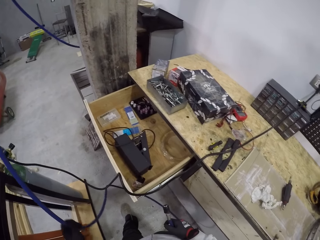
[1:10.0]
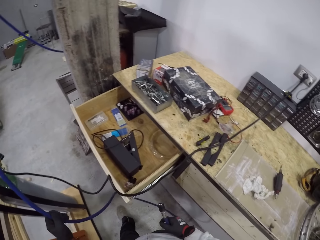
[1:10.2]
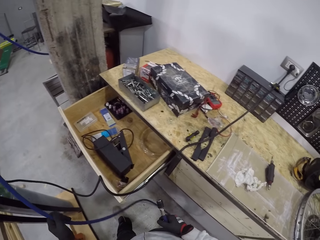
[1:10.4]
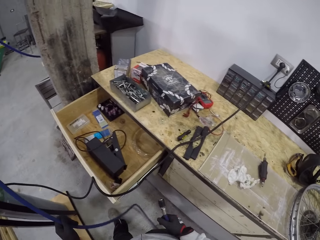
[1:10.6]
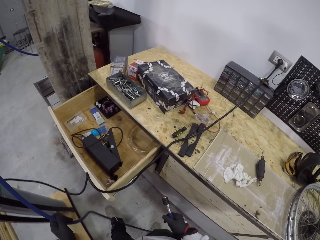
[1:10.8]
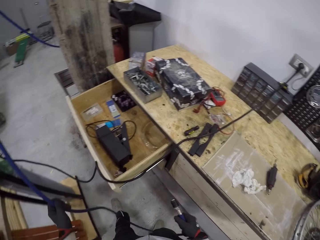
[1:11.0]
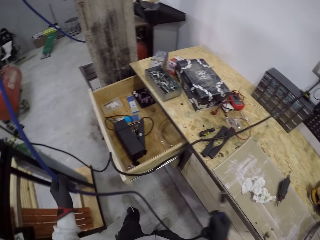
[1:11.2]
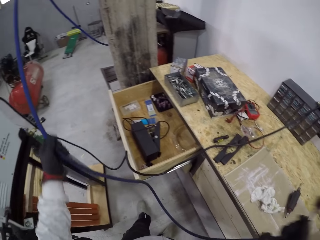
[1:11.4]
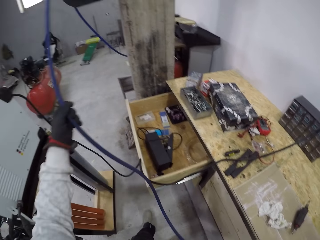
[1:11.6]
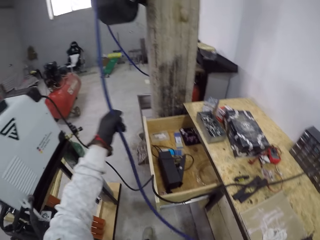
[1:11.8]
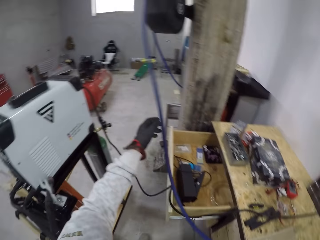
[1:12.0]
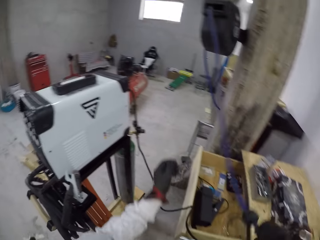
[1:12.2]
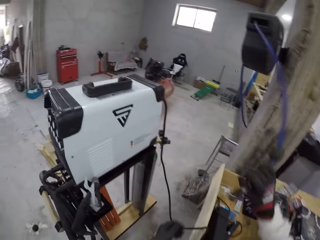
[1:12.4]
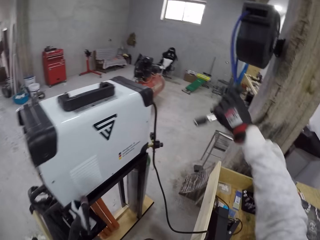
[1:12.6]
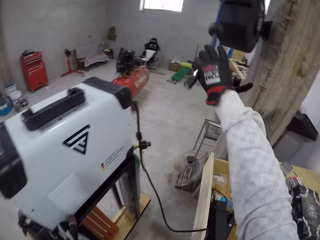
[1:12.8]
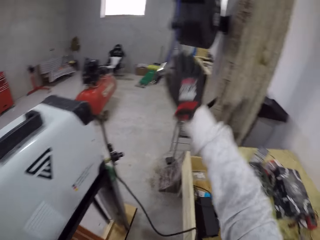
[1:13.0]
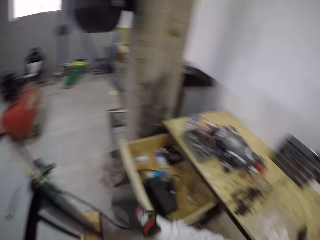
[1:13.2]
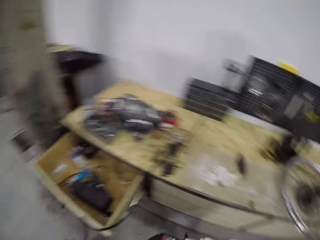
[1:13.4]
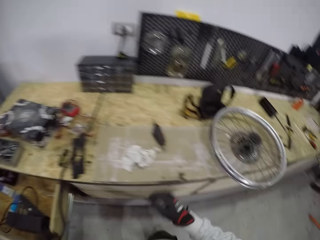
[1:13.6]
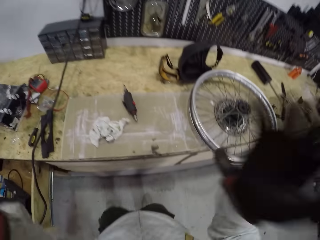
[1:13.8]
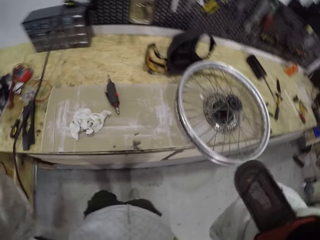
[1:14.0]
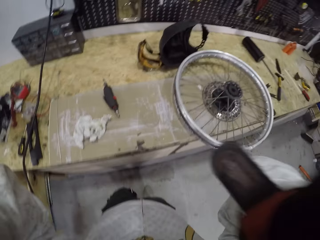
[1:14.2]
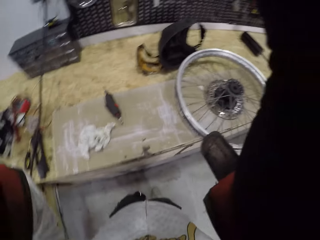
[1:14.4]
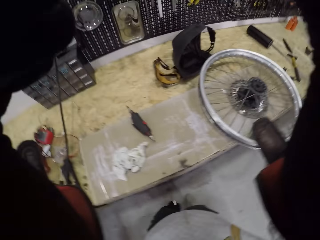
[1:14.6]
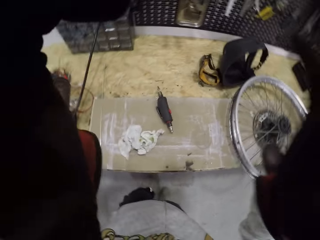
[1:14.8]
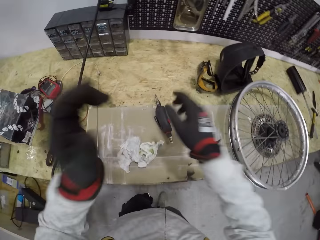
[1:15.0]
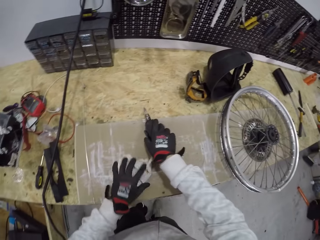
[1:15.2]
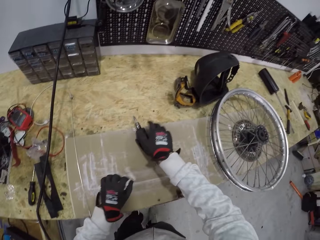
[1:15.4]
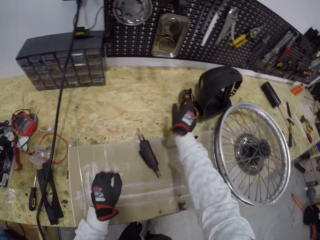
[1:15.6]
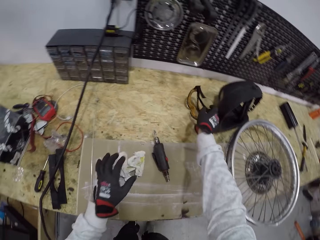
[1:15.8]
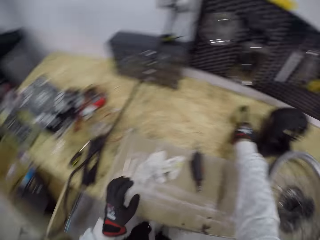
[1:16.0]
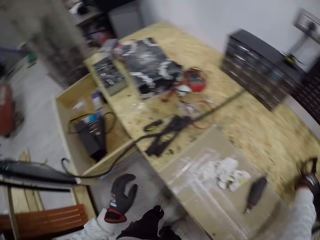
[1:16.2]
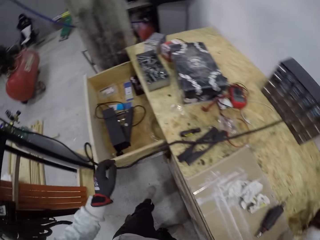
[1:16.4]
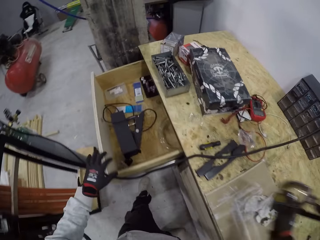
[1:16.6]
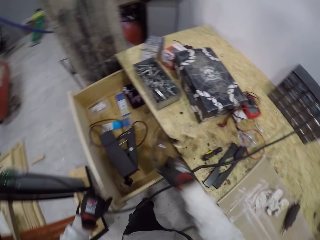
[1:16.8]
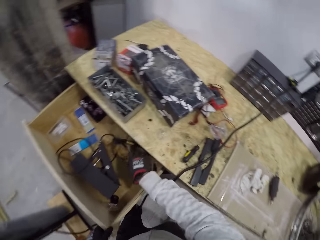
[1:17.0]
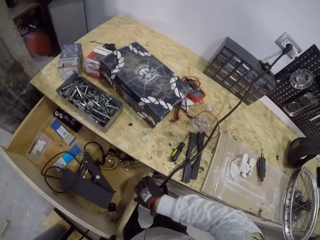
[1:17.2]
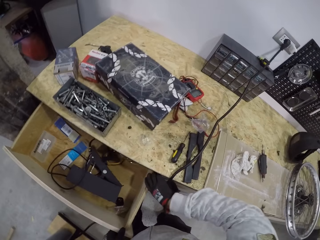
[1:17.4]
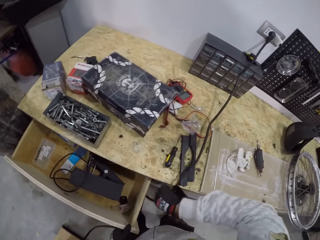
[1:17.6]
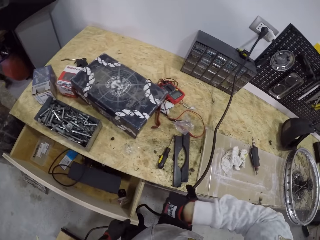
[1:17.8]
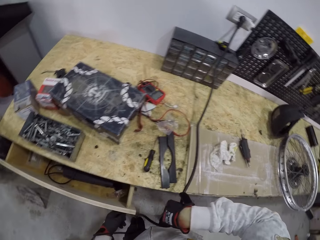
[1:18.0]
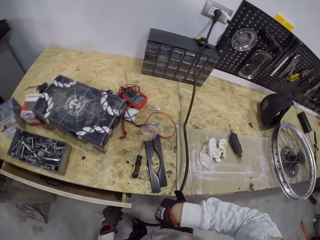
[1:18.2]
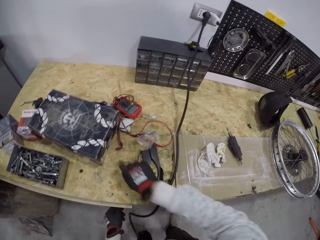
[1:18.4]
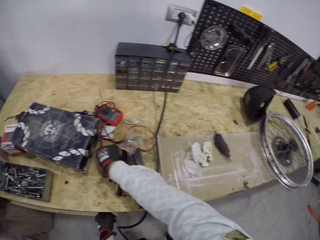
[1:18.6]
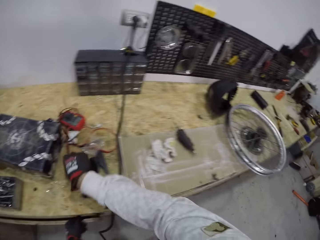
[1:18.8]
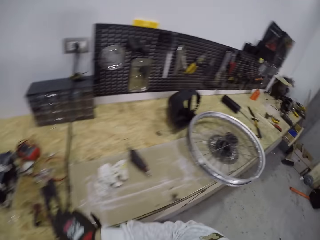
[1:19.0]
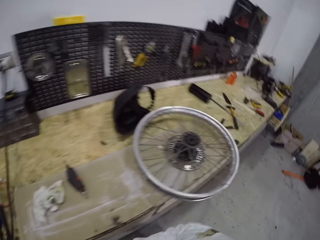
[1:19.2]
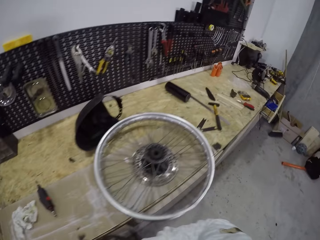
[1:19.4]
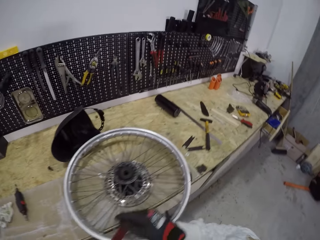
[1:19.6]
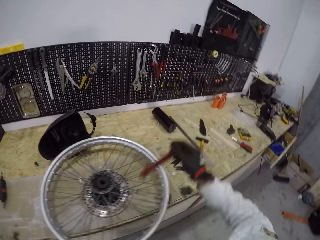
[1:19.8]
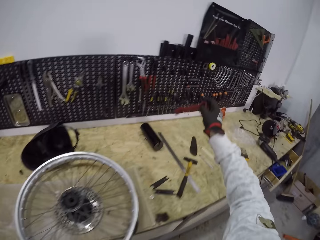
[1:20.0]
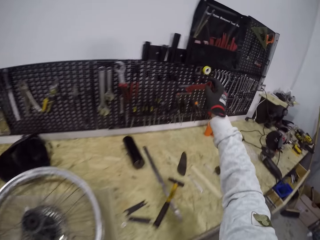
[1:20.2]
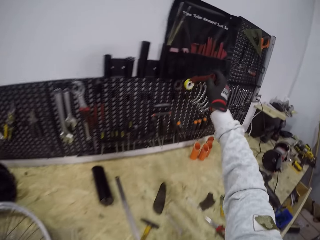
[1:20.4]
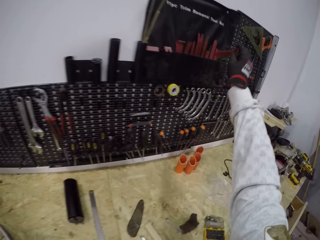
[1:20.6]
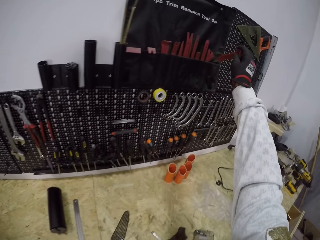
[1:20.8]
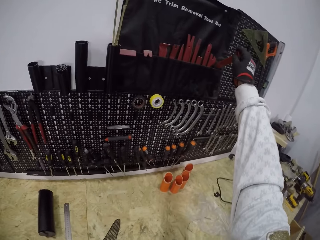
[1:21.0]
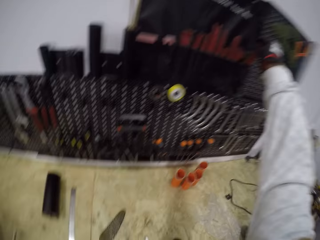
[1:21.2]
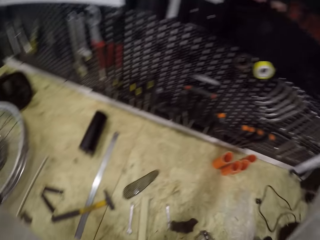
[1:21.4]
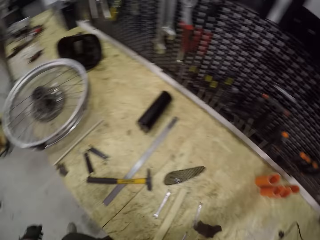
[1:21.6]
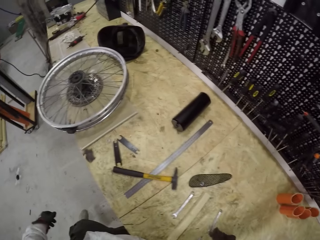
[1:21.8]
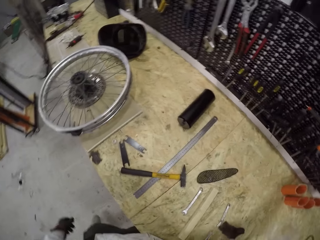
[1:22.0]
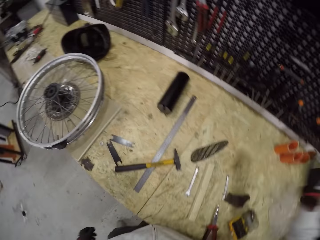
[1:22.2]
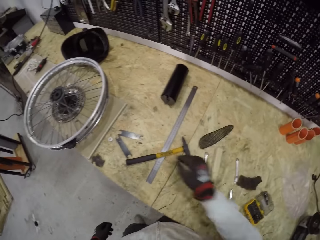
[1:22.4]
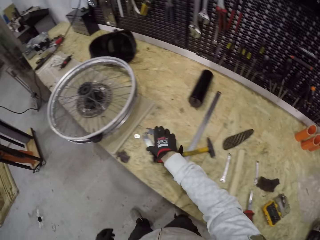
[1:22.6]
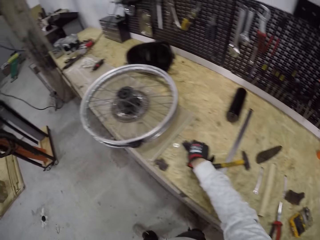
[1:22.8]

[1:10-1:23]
The camera wearer releases the hose with his left hand. He holds the pipe with his right hand. He releases the pressure washer nozzle with his right hand. He adjusts the camera. He touches the driver with his right hand. He picks welding goggles from the table with his right hand. He drops the welding goggles in a drawer with his right hand. He closes the drawer with his left hand. He moves a power cable with his right hand. He picks a trim removal tool from the table with his right hand. He puts the trim removal tool in a rack on a wall with his right hand.

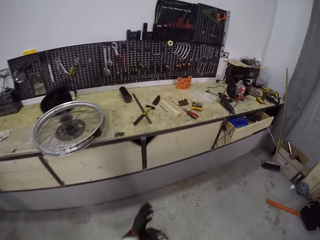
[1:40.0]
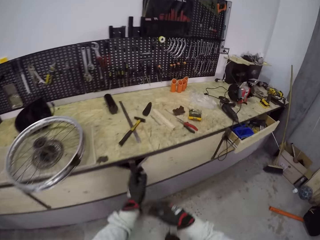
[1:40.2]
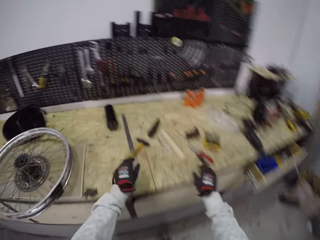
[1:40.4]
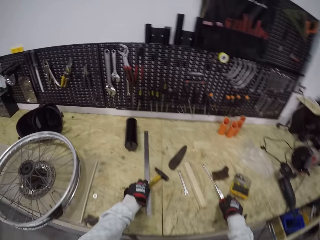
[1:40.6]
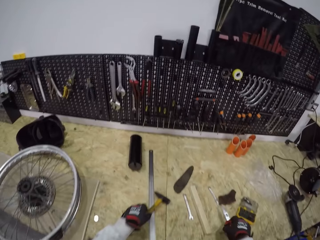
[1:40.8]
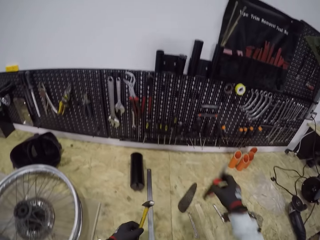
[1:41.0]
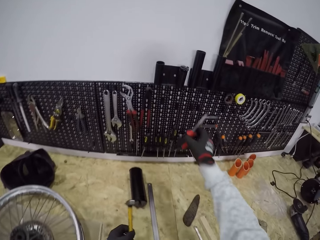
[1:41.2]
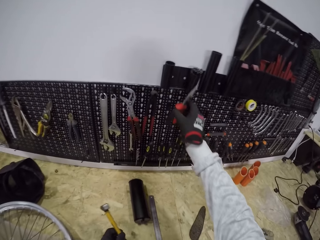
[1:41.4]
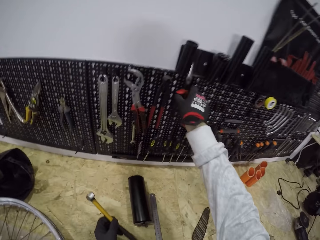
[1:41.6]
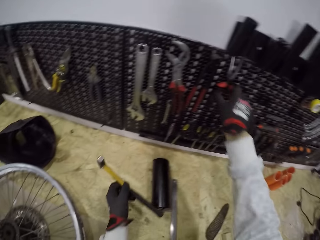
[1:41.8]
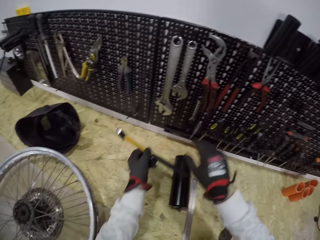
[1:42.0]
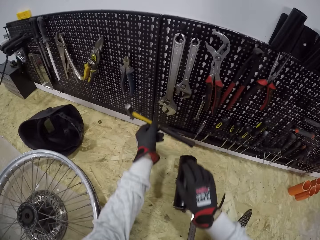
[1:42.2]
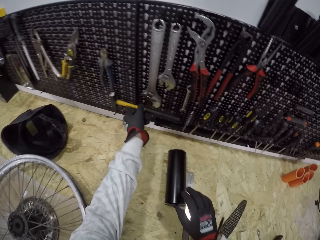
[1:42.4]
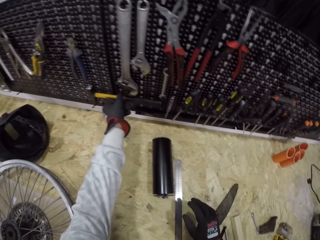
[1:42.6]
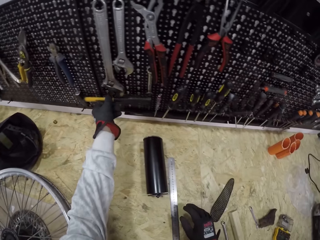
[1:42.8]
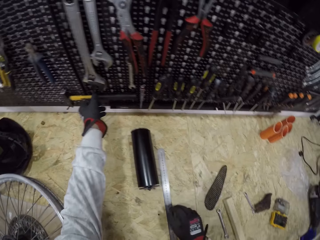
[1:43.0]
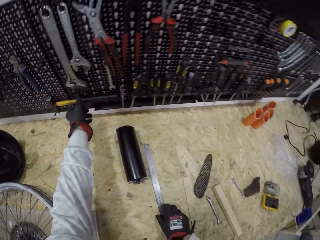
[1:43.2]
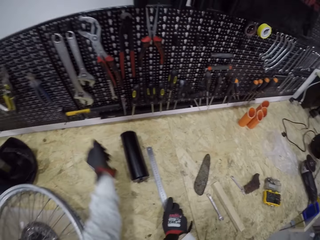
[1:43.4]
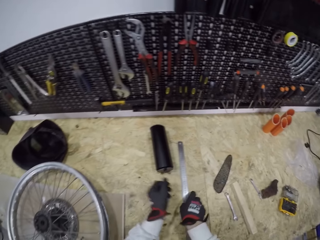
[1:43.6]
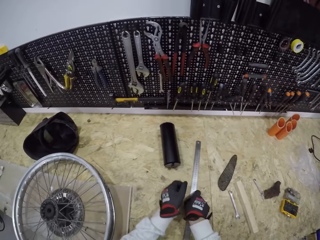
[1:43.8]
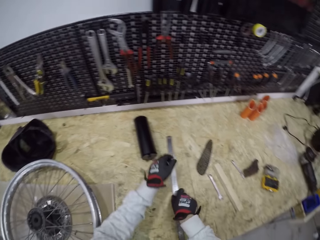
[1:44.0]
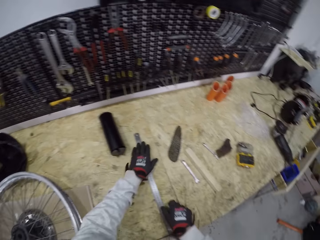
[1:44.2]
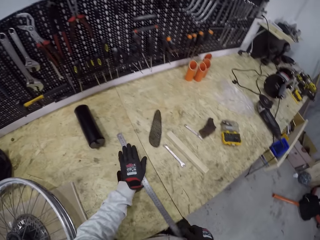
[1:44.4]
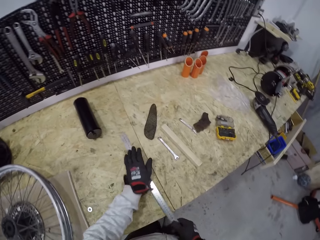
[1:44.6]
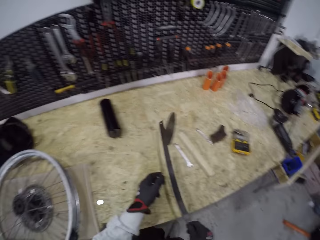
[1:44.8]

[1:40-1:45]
The camera wearer picks a hammer from the table with his left hand. He picks a tool from the table with his right hand. He hangs the tool on a rack on the wall with his left hand. He hangs the hammer on the rack on the wall with his right hand. He picks a hacksaw blade from the table with both hands.

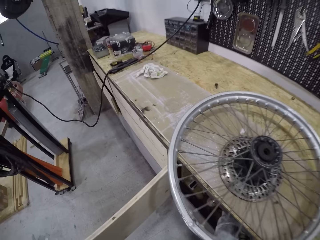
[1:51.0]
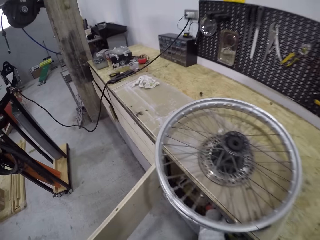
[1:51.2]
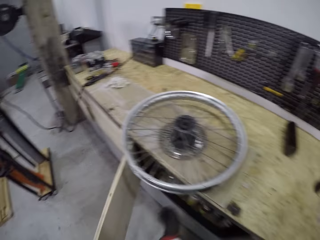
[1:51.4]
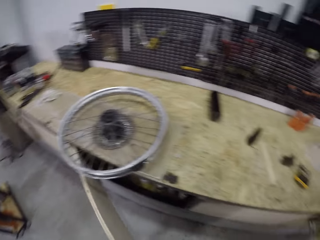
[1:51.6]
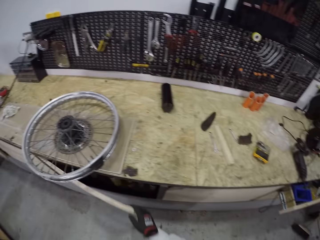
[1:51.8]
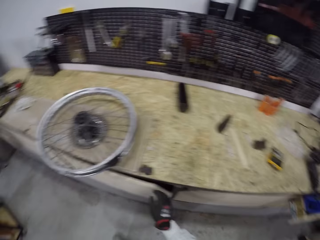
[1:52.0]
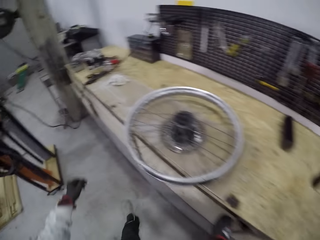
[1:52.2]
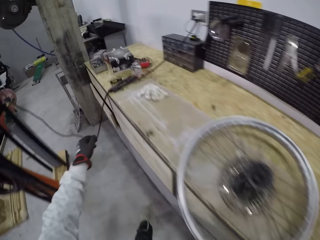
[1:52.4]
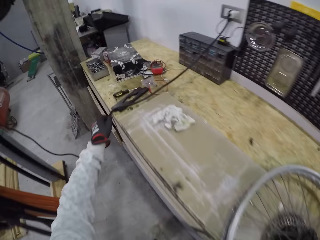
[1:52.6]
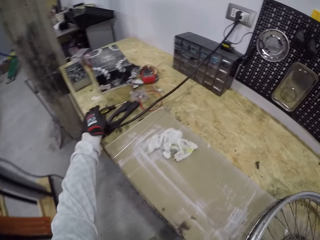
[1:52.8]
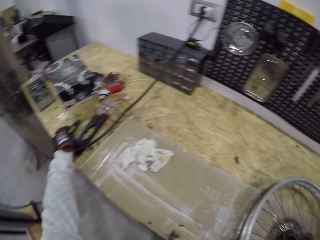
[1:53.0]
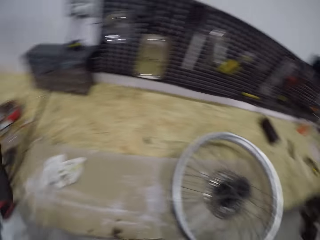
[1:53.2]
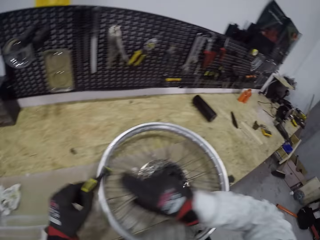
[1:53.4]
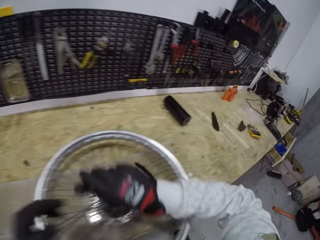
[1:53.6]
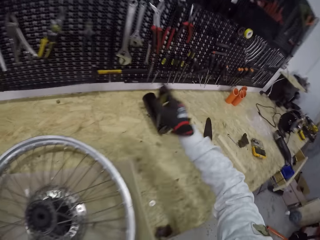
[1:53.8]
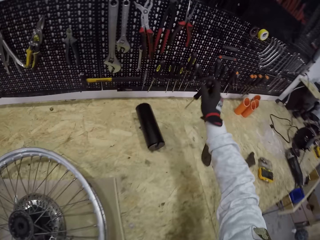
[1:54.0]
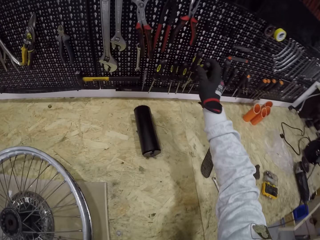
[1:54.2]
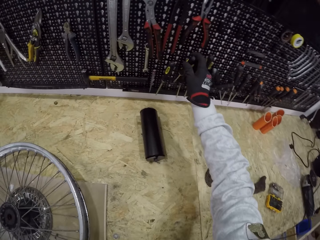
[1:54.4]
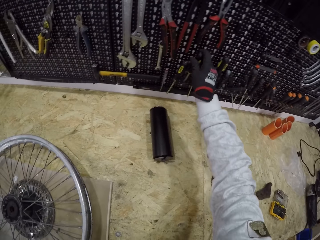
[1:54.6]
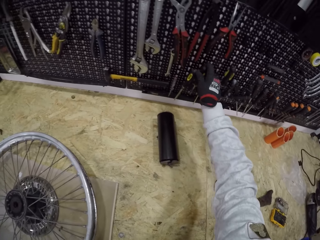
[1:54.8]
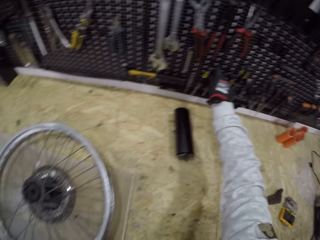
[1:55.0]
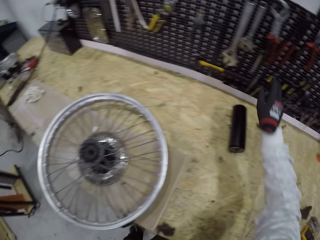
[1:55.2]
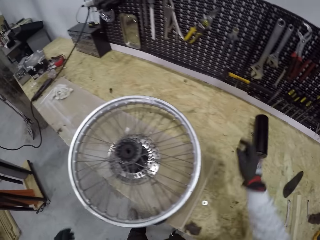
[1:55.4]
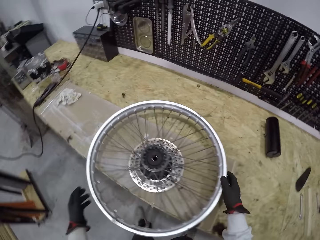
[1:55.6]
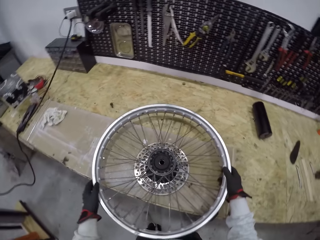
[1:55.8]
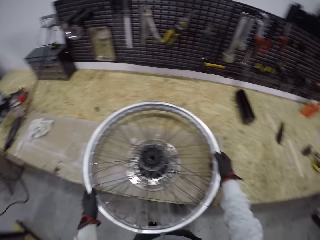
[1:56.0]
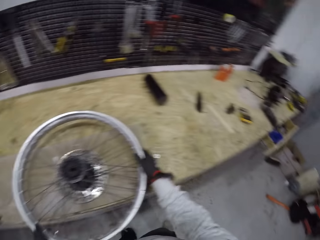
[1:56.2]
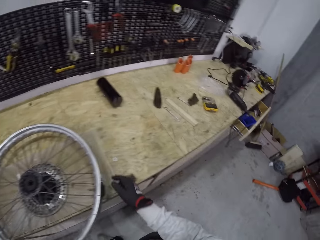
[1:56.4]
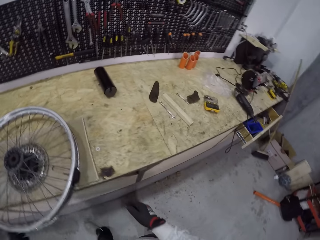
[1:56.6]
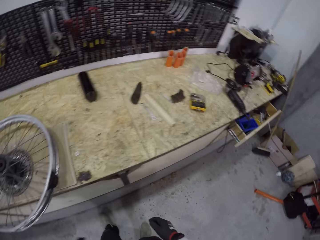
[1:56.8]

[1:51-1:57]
The camera wearer closes the cupboard with his left hand. He closes the cupboard with his right hand. He picks up a screwdriver from the table with his left hand. He passes the screwdriver from his left hand to his right hand. He hangs the screwdriver on the rack on the wall with his right hand. He touches a bike wheel with both hands.
